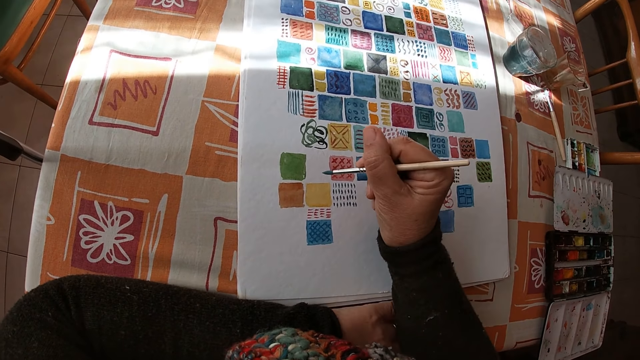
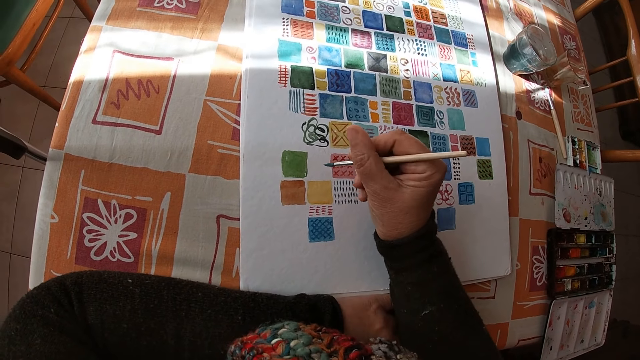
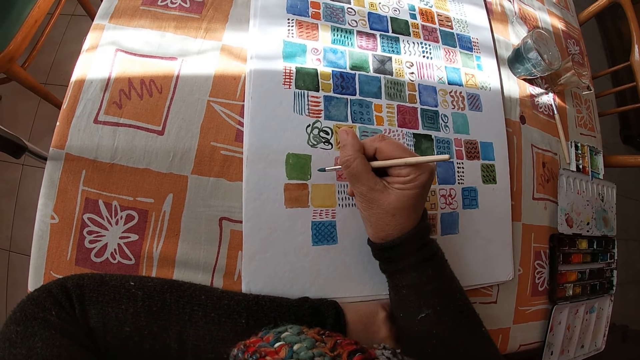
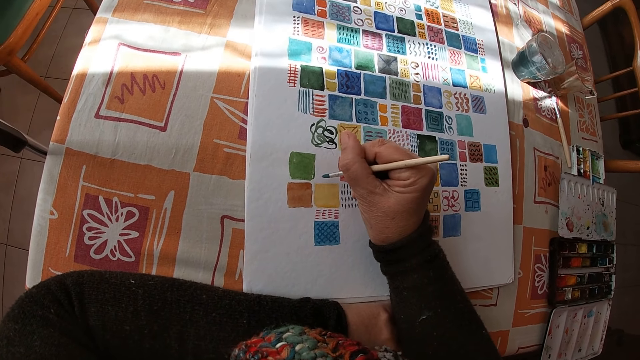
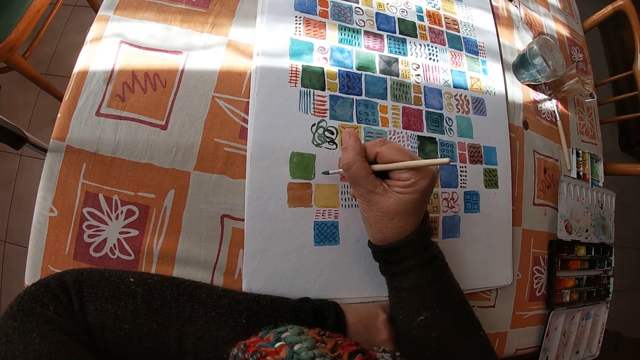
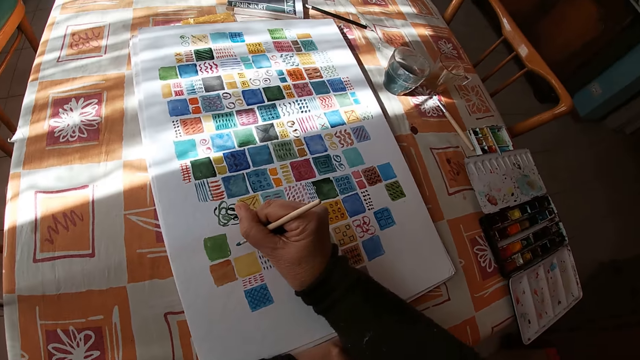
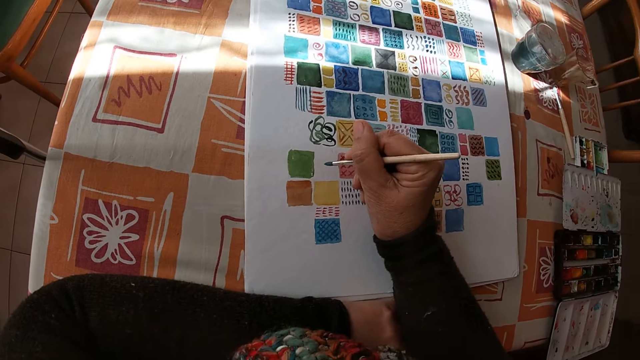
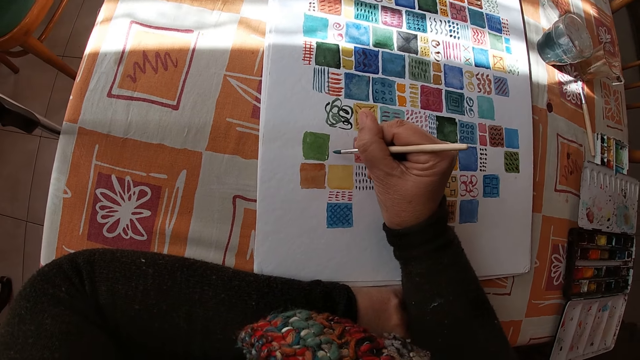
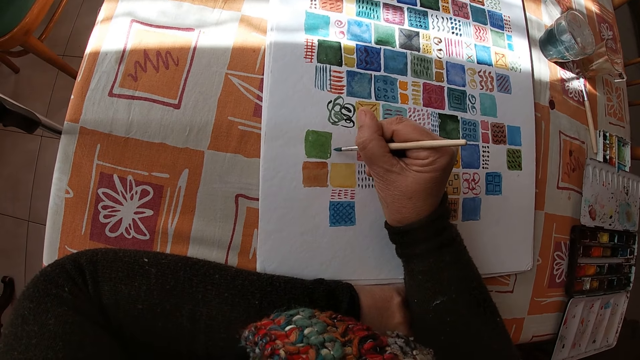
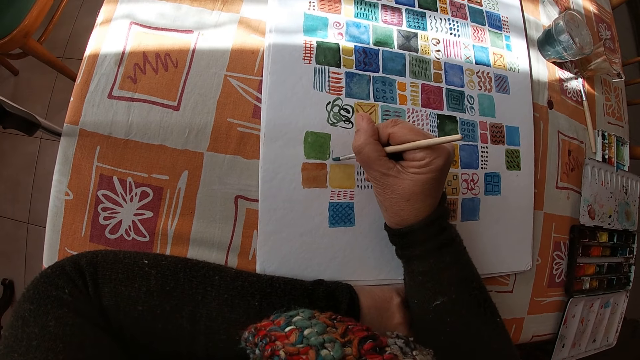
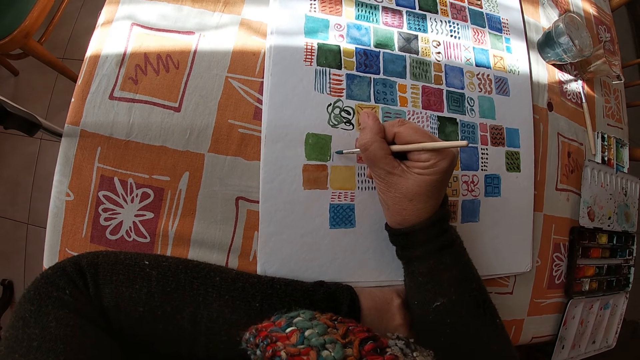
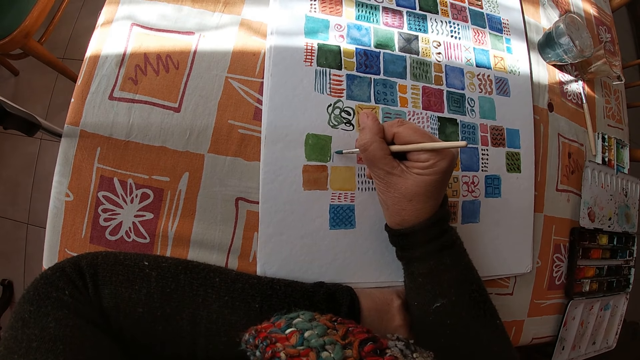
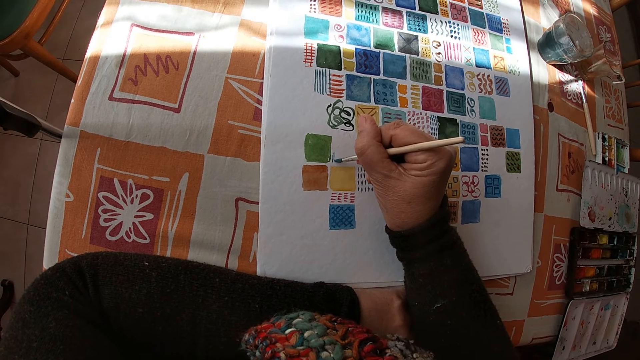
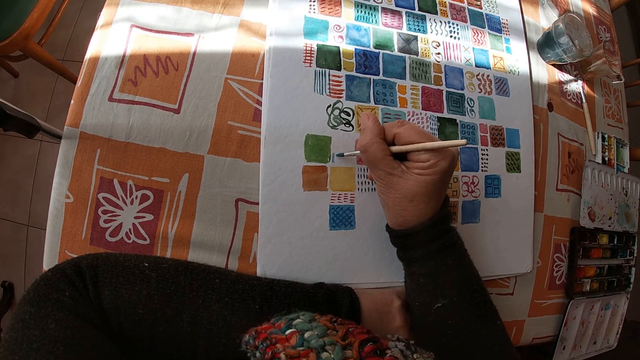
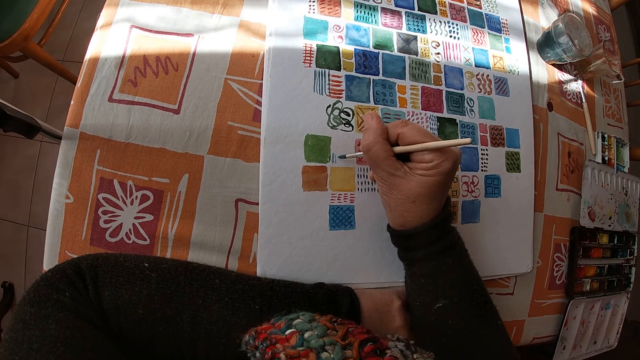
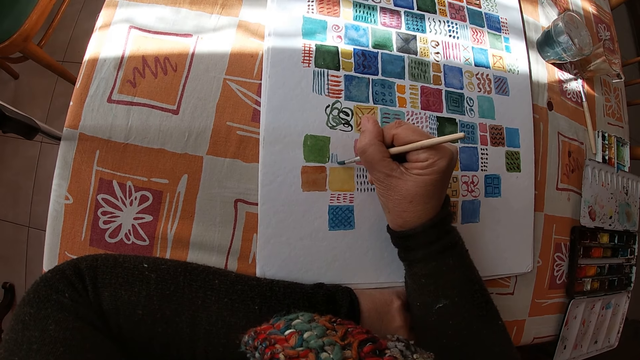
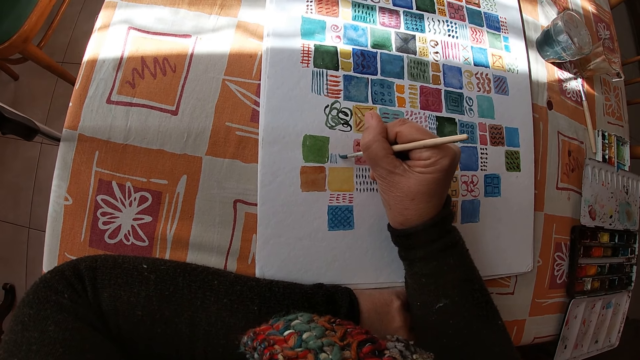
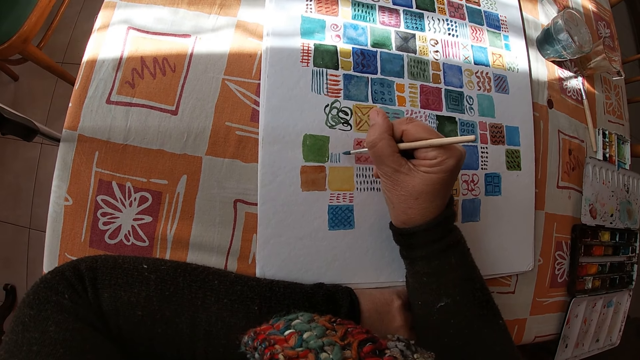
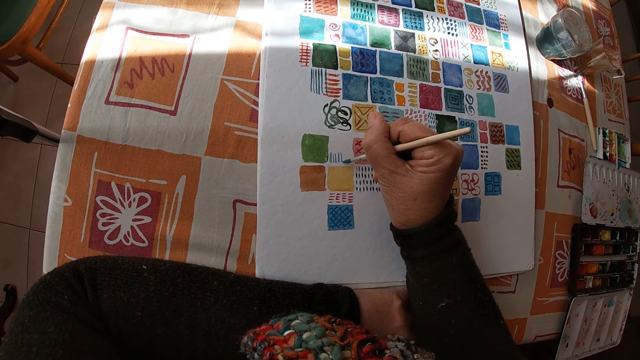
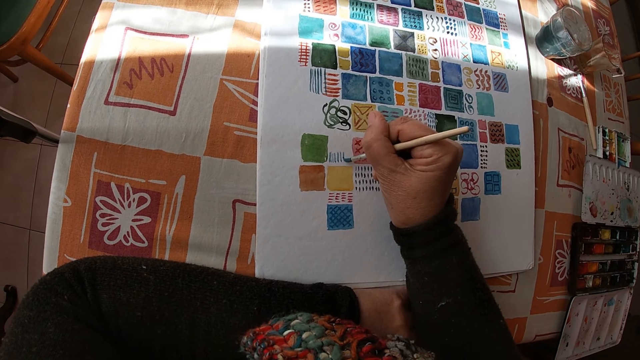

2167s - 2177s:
The camera wearer paints on the canvas pad on the table with the paint brush in her right hand.

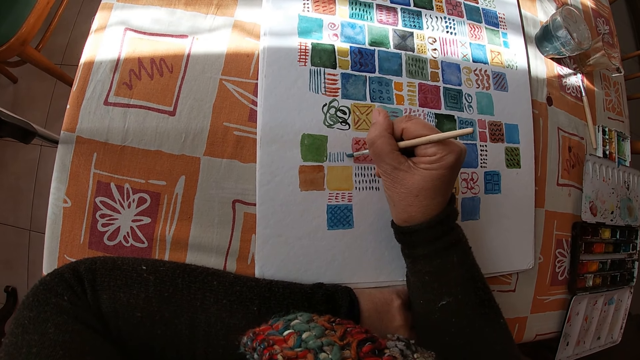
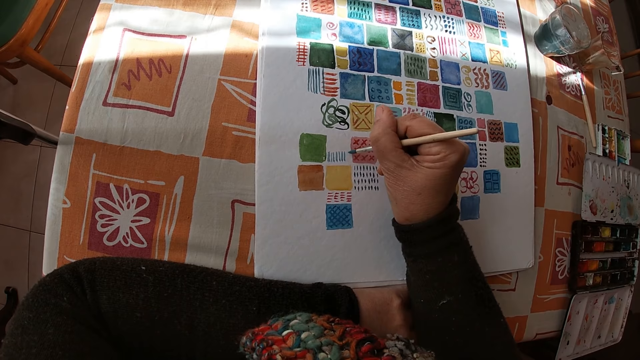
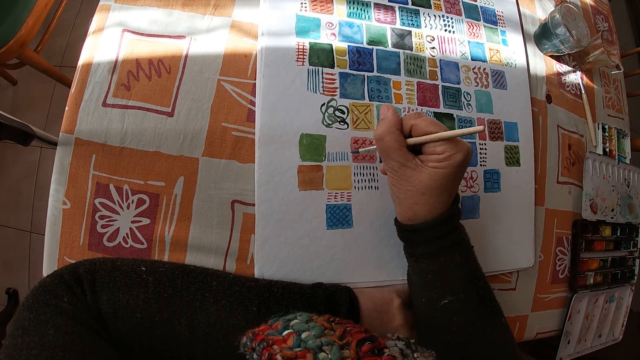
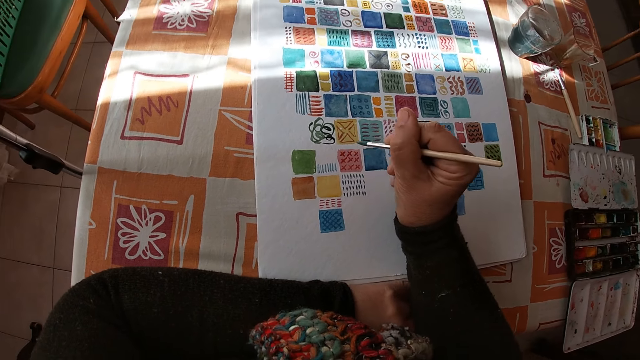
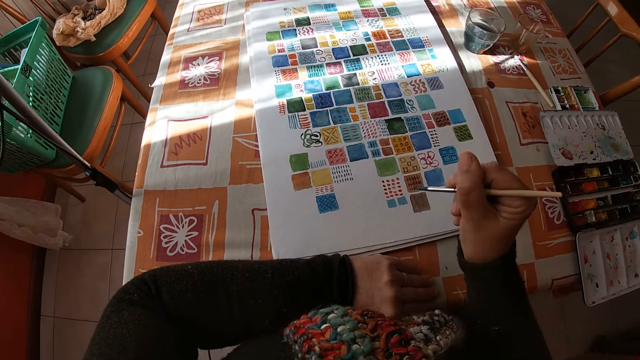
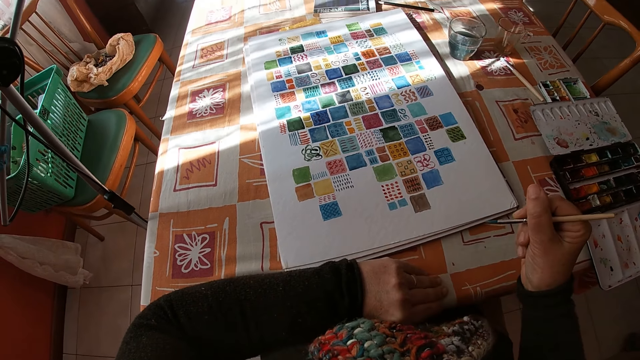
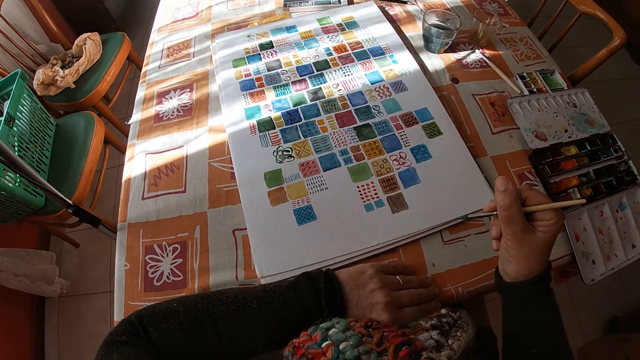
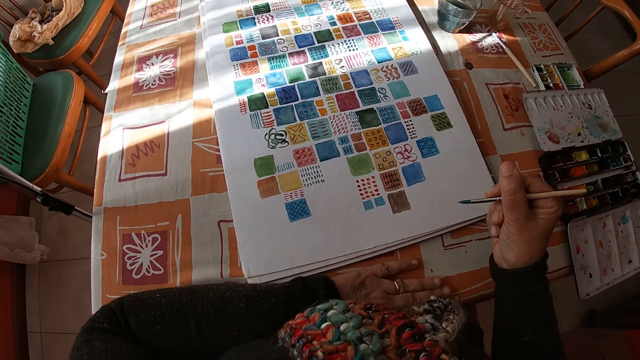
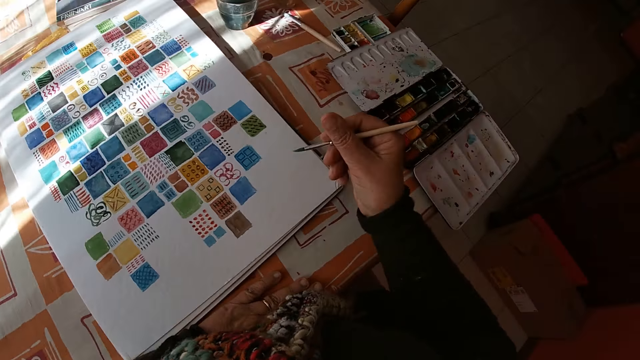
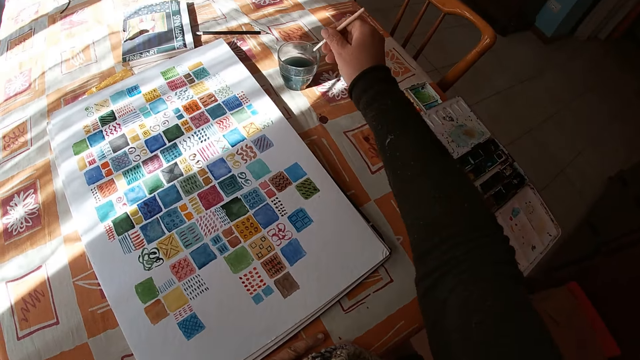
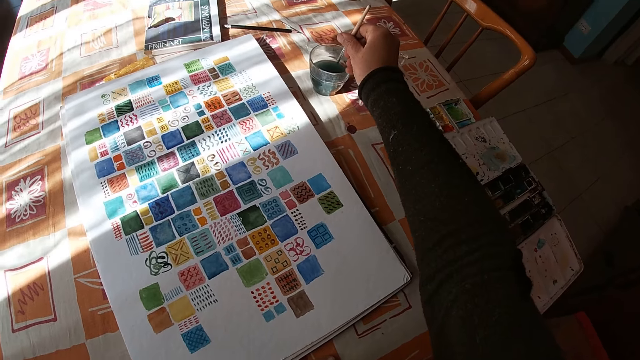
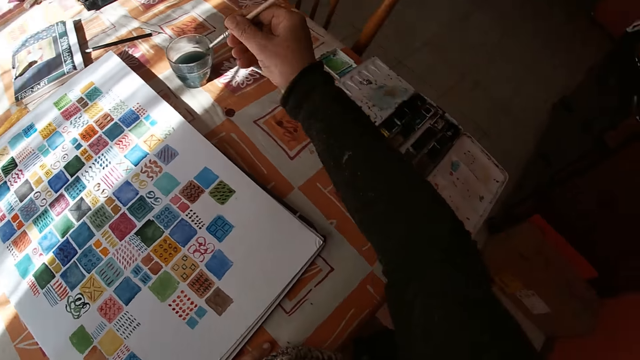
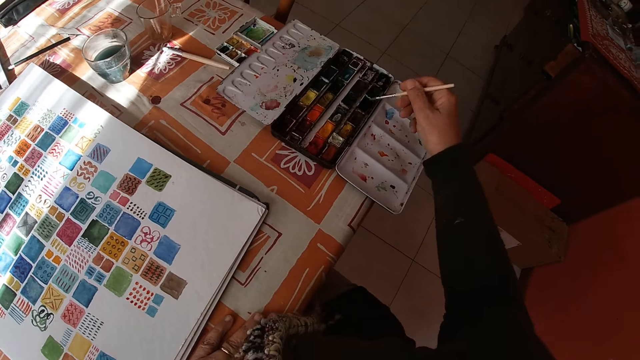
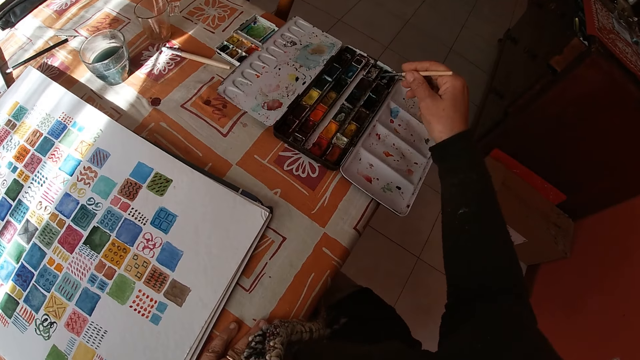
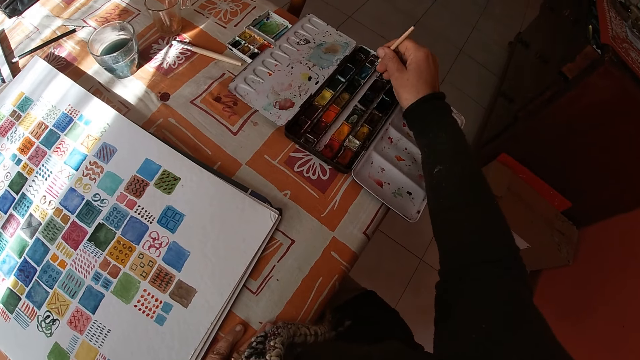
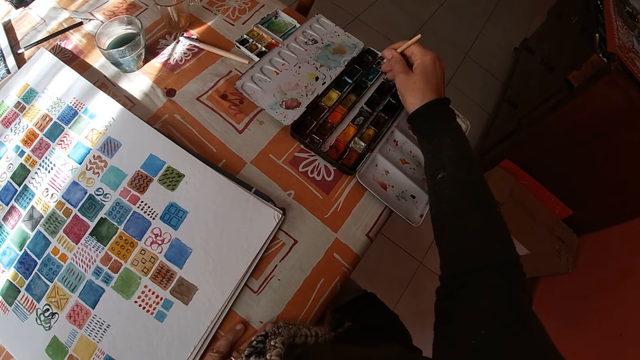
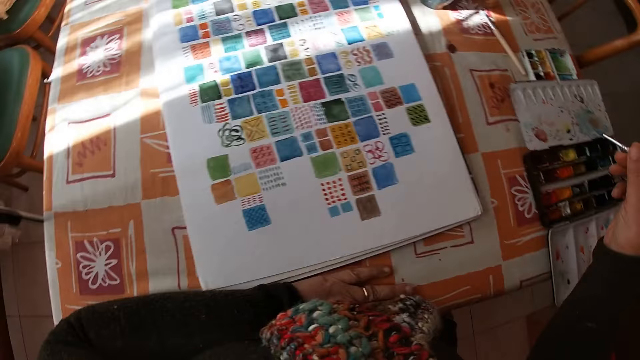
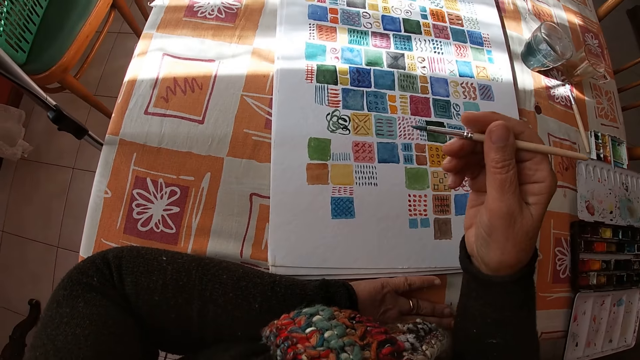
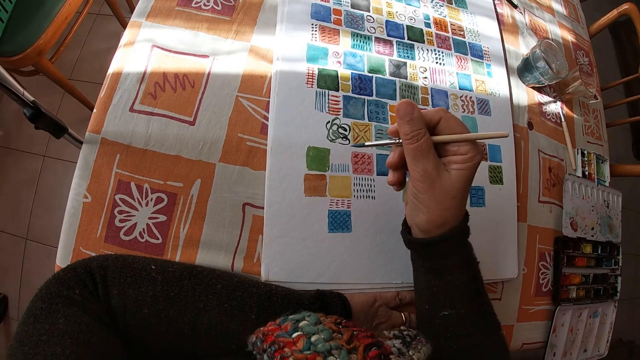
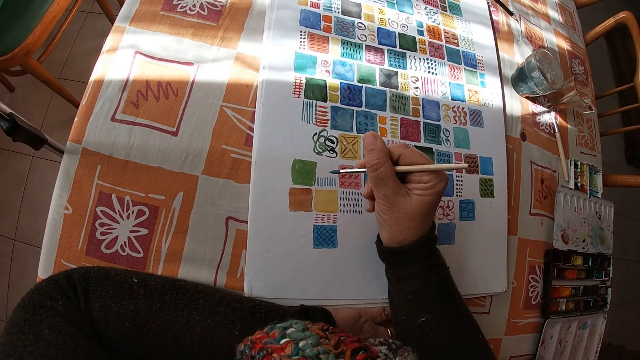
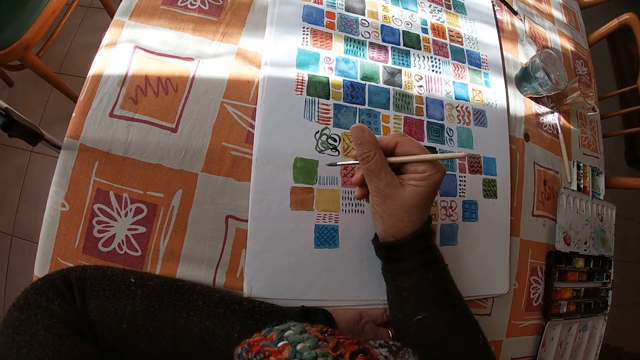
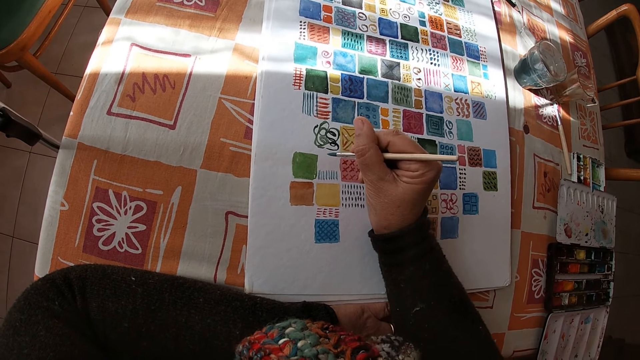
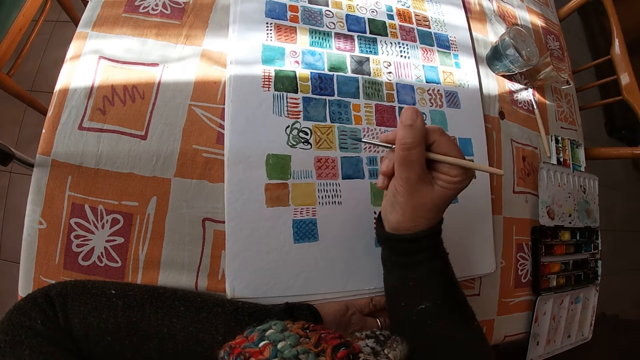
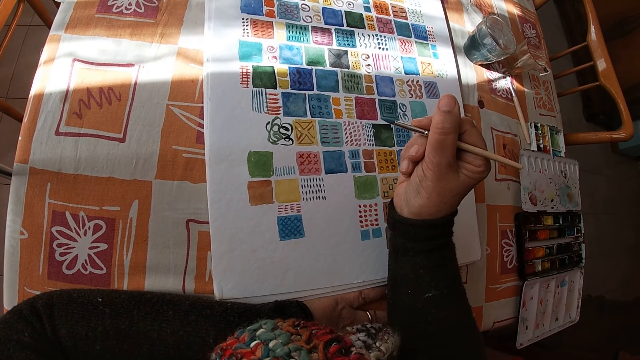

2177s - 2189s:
The camera wearer looks at the drawing. She dips the paint brush into a bowl of water on the table with her right hand. She dips the paint brush in the color palette on the table with her right hand. She holds the paintbrush. She places her right arm on the table in the room.
